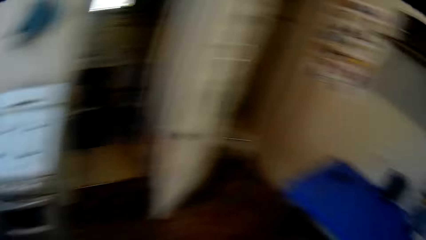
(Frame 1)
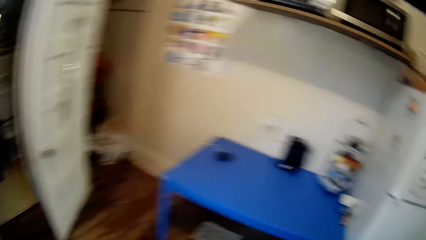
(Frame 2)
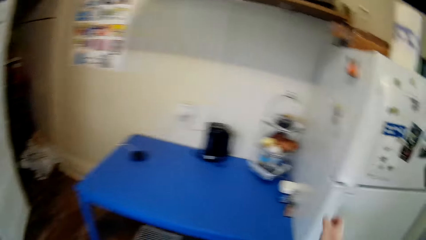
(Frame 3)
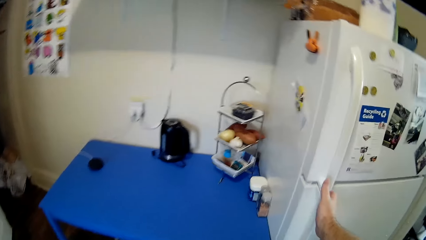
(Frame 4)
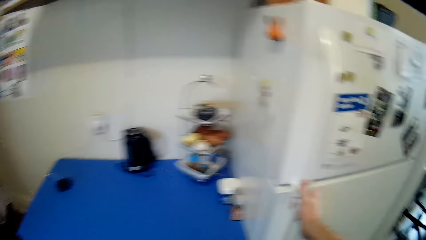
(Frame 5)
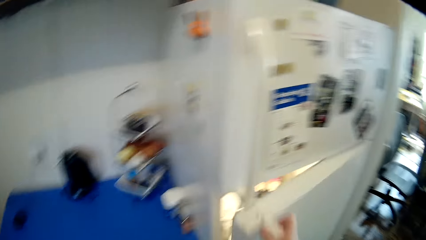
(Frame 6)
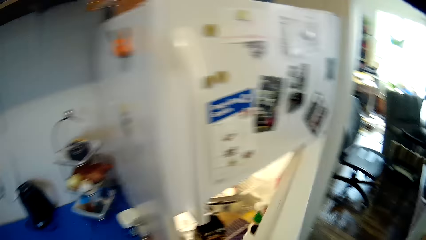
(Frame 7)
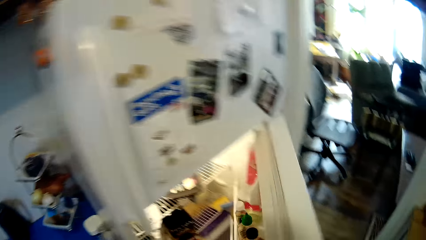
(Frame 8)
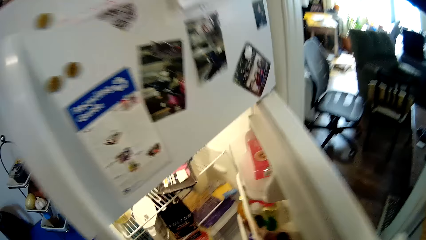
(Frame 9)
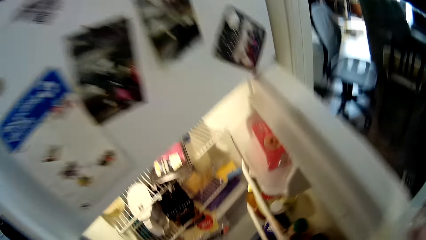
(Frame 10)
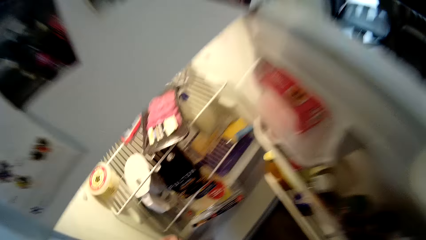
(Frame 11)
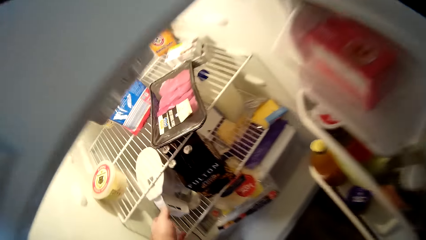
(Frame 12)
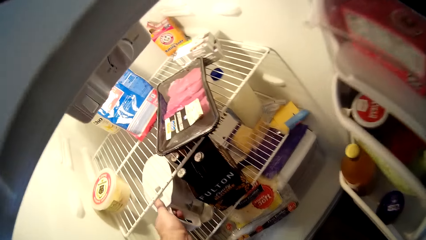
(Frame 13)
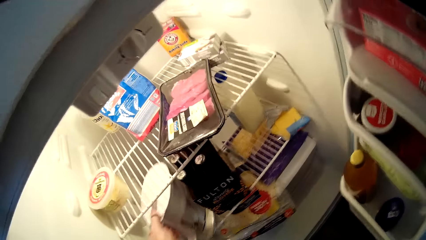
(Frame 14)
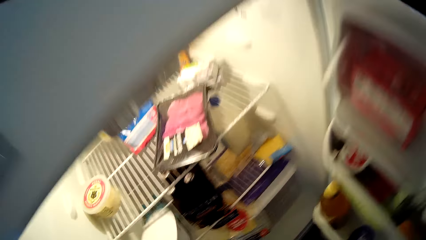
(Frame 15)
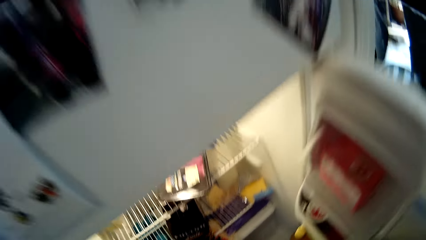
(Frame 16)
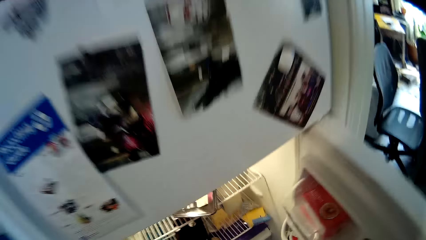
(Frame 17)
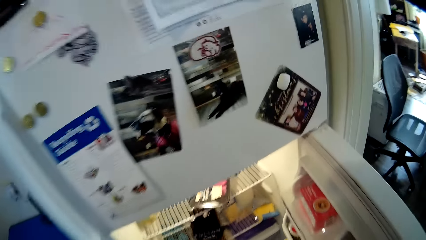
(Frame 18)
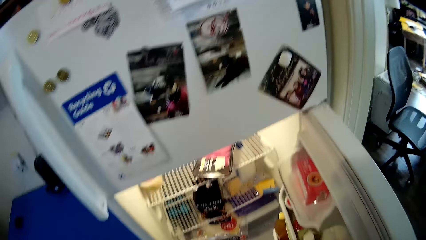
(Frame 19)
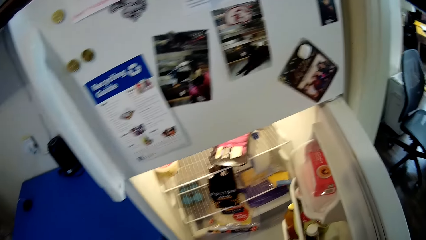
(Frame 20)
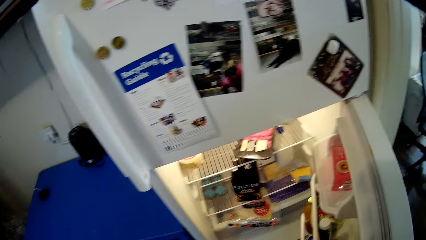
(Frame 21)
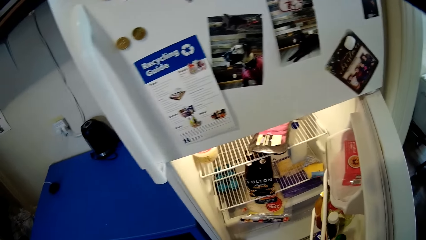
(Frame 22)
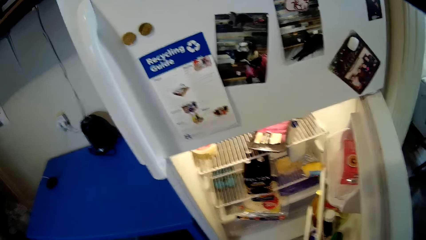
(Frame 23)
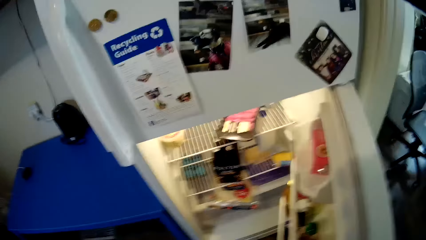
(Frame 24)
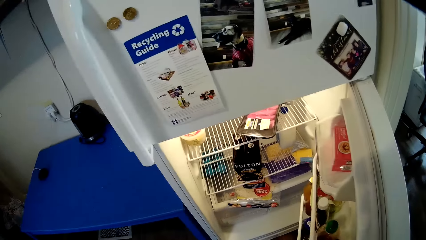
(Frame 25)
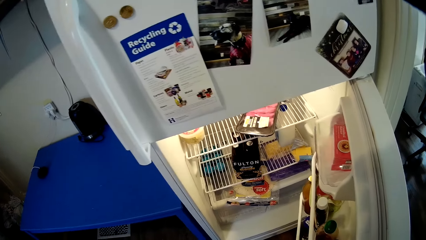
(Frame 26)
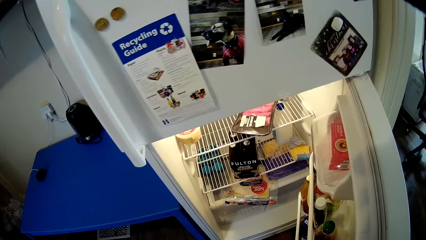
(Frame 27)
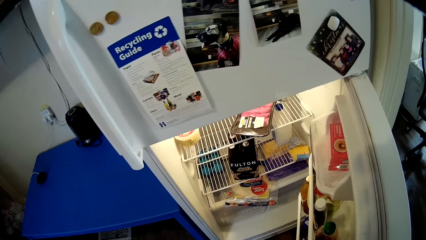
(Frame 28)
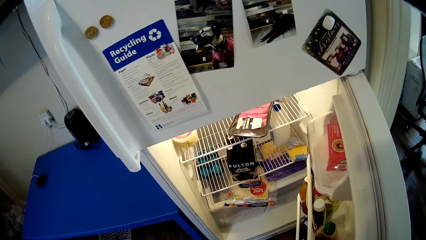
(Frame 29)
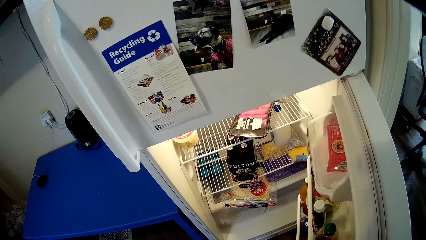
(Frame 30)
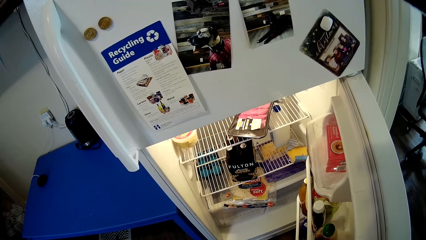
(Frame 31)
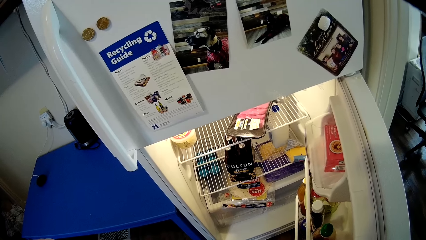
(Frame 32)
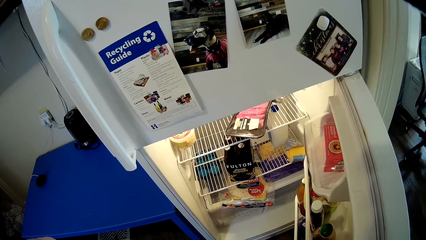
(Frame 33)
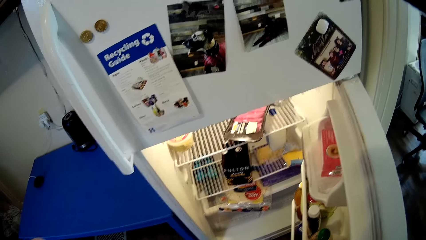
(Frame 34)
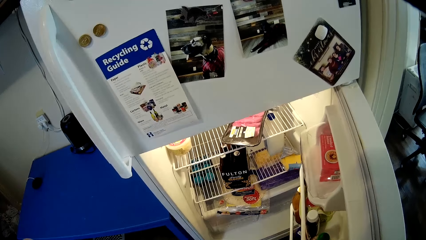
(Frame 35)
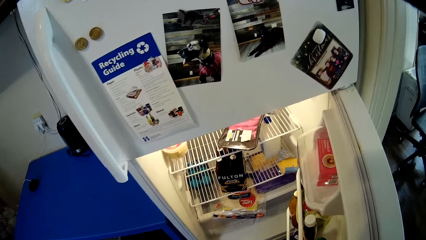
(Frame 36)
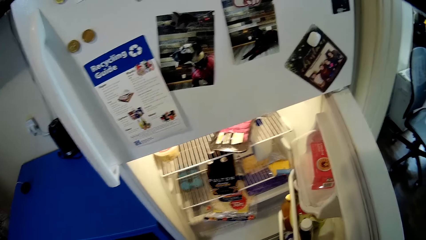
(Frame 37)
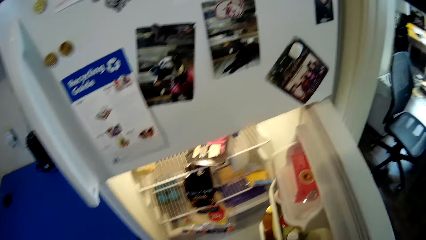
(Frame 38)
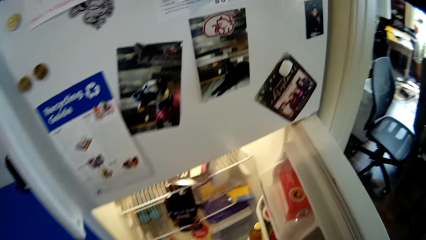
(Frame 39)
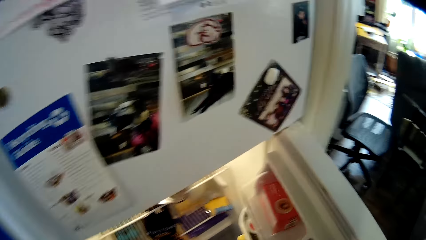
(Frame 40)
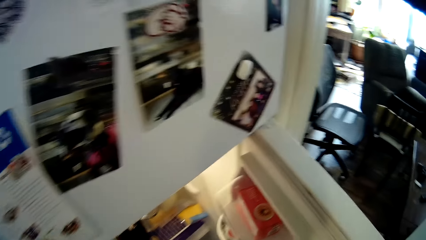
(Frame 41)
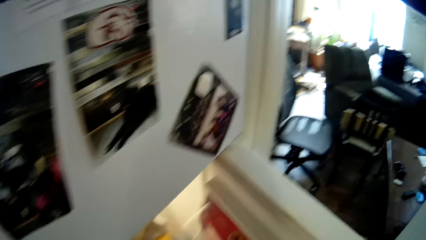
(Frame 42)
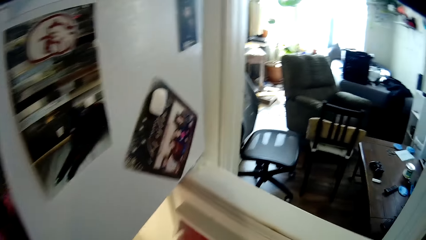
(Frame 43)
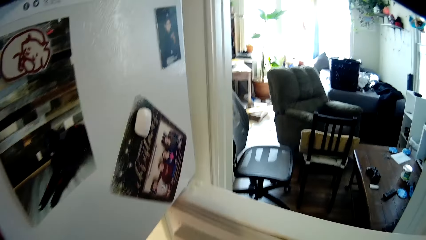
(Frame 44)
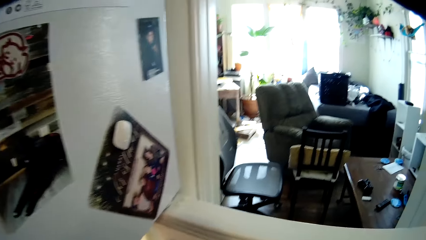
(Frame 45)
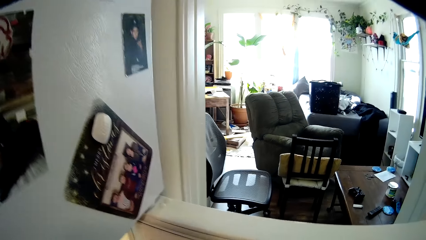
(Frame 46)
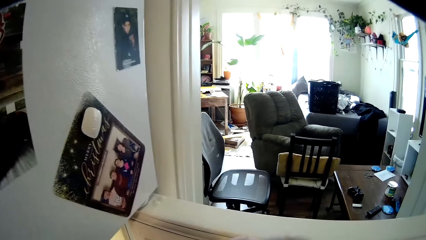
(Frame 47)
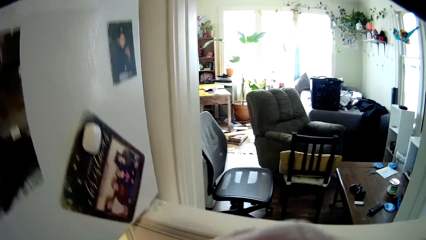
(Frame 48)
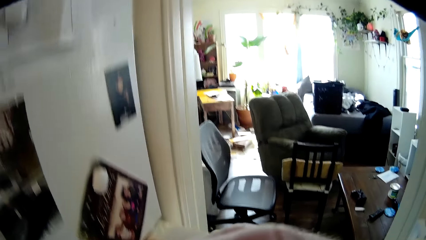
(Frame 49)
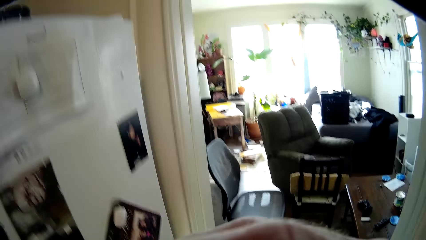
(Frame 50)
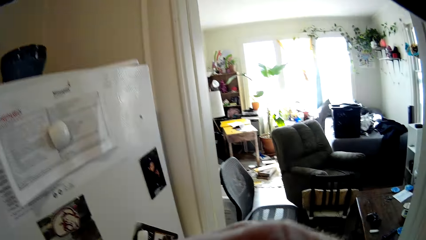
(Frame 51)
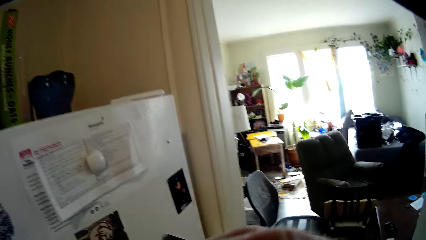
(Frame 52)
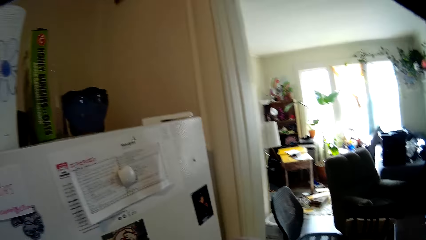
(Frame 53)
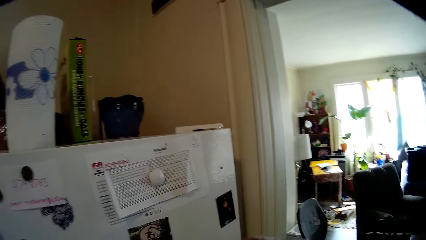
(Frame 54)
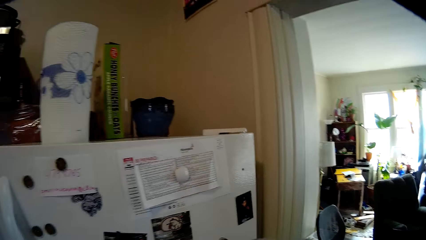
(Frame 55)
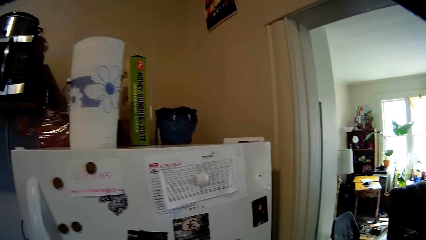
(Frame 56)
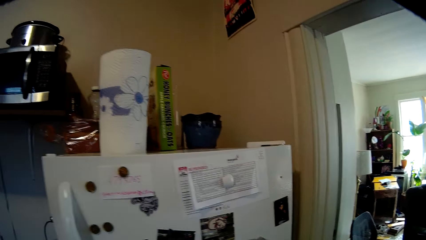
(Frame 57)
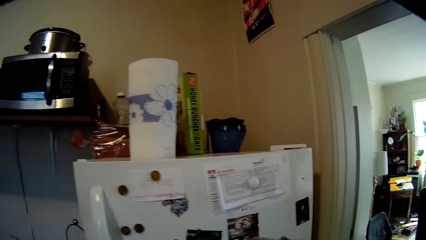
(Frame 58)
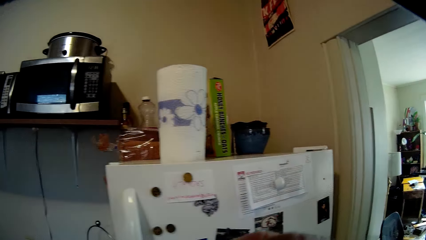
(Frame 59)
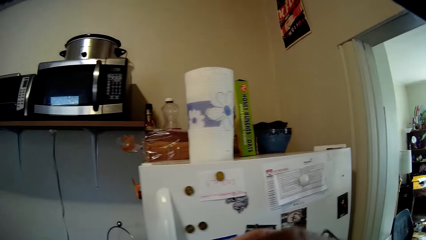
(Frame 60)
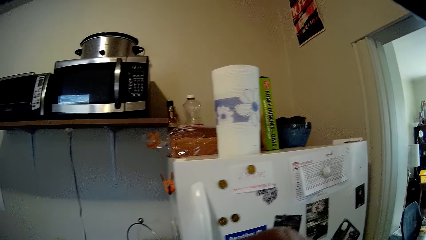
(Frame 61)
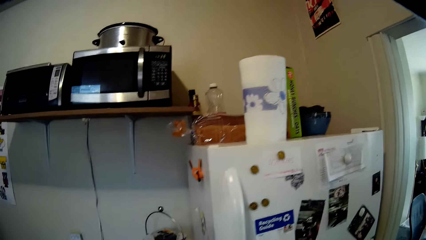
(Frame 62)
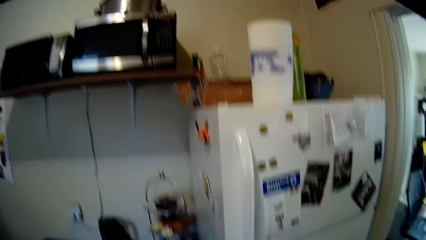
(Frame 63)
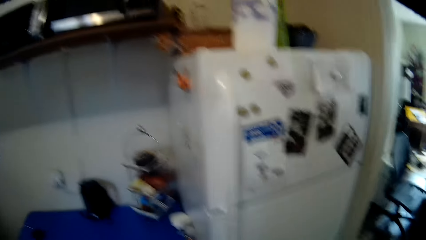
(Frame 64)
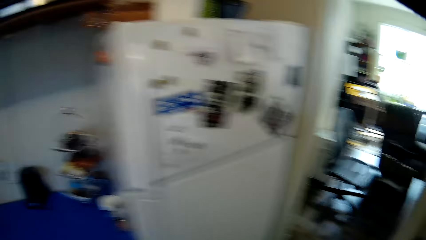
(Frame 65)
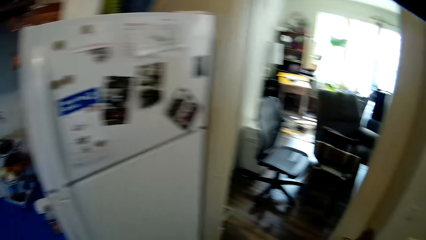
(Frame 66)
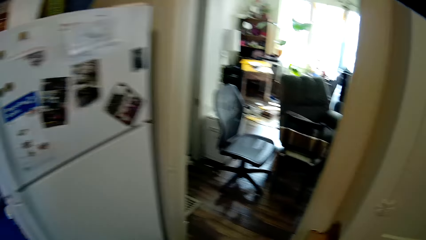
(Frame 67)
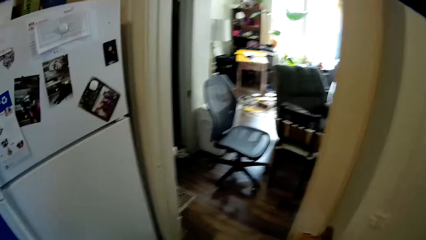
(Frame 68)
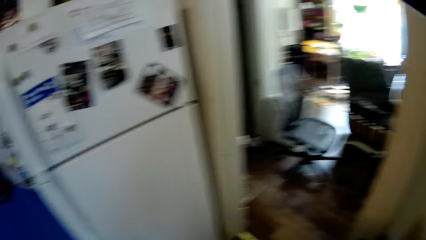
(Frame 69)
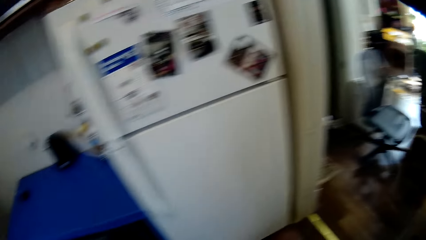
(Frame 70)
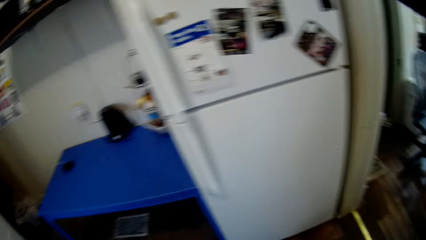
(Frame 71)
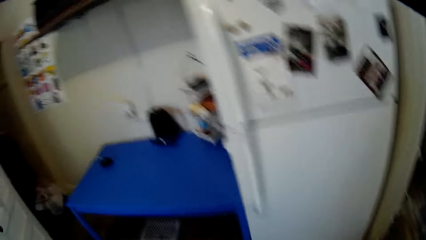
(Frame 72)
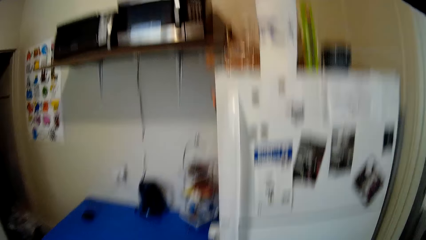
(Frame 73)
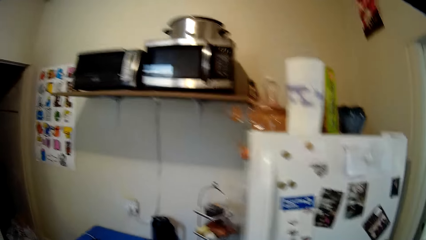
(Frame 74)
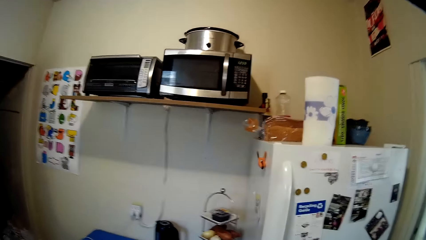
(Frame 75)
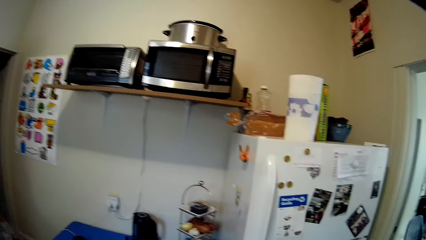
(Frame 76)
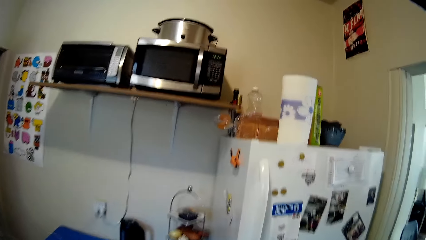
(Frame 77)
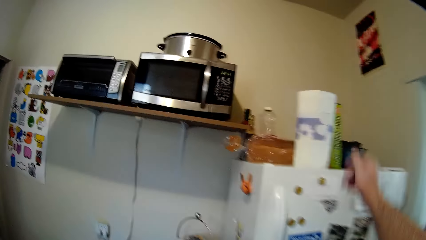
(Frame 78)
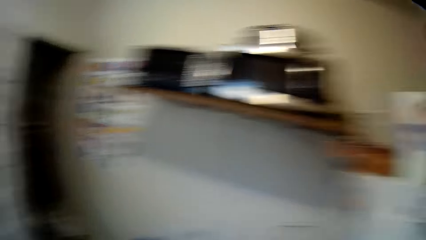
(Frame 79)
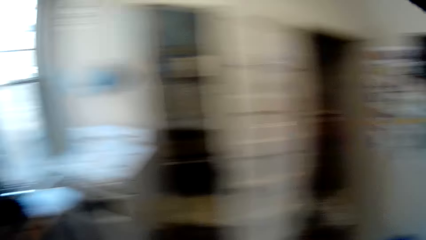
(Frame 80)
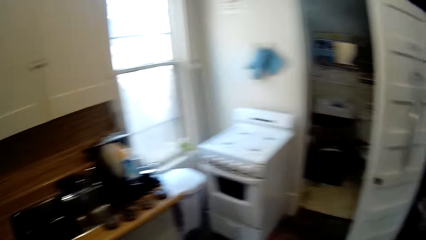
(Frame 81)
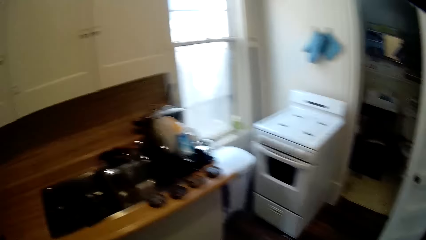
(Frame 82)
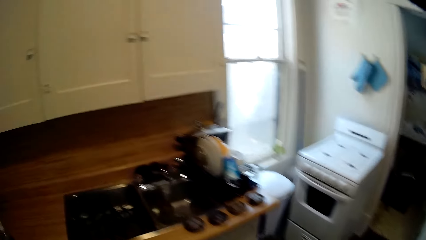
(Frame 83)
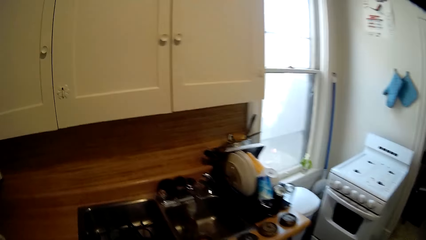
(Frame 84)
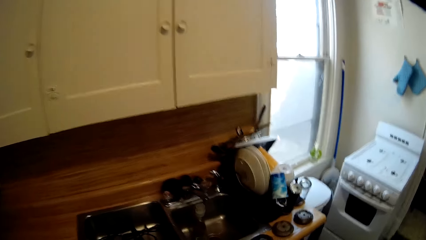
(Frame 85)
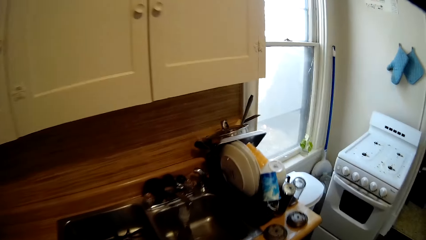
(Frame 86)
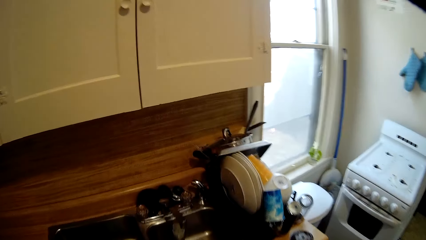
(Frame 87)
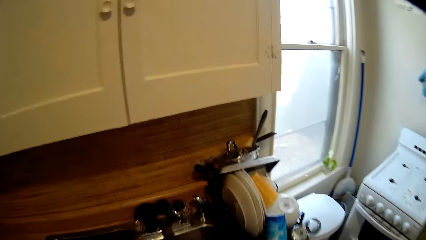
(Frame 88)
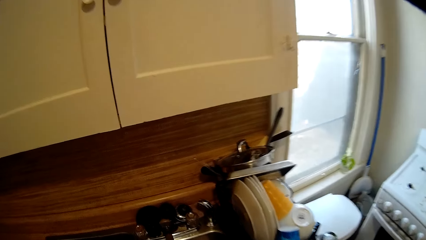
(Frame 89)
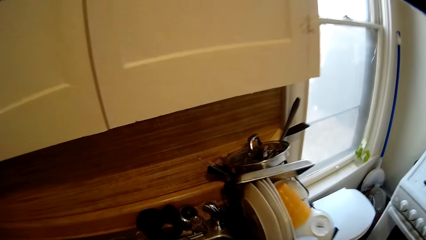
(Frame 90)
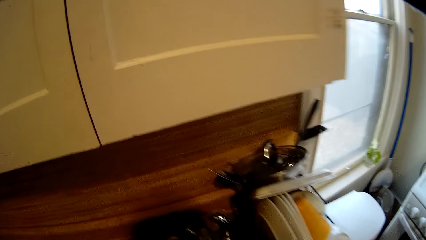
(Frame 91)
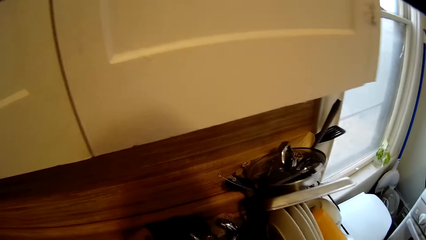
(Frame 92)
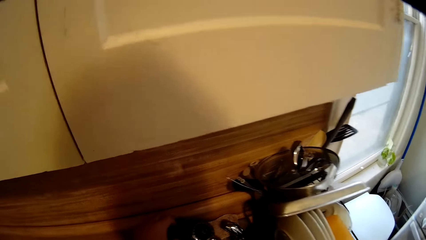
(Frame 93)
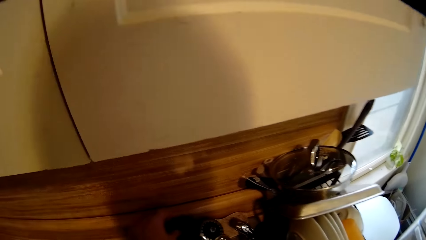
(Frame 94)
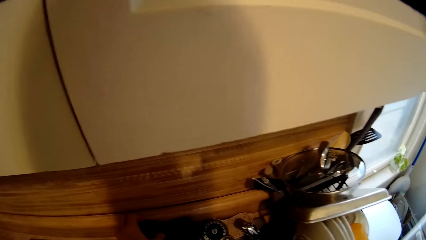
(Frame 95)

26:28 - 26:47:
The camera wearer opens the fridge. They pick something from the fridge. They look inside the fridge. They look around the kitchen and walk around the kitchen.
